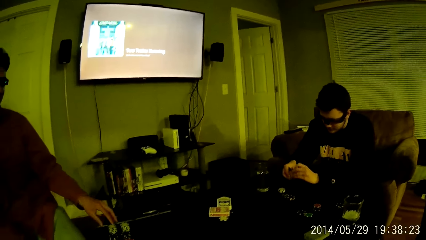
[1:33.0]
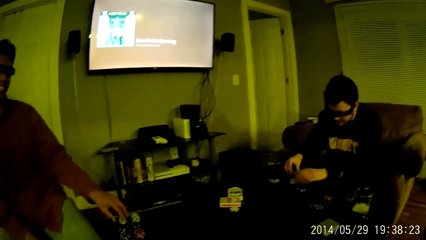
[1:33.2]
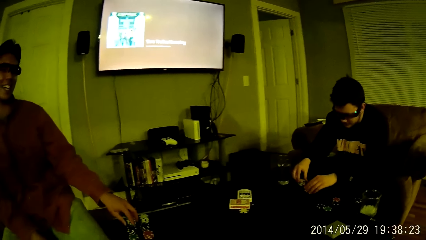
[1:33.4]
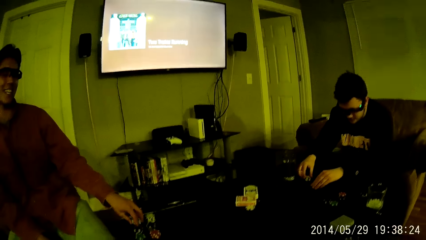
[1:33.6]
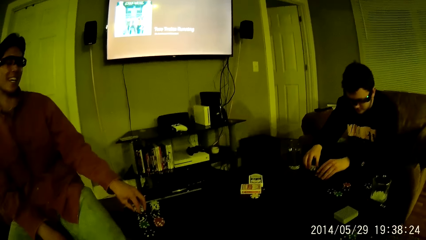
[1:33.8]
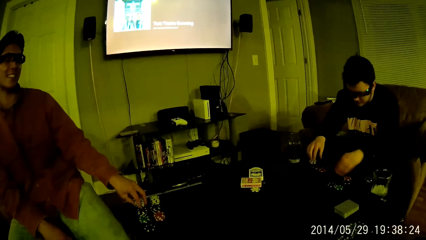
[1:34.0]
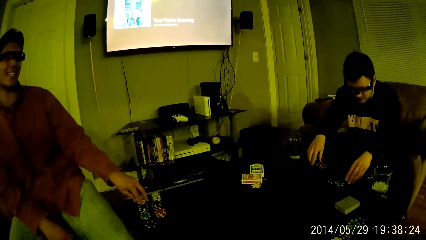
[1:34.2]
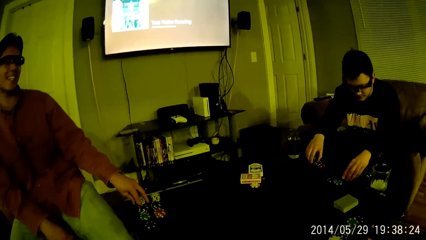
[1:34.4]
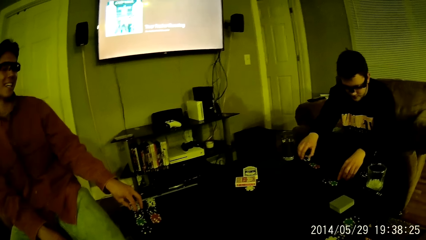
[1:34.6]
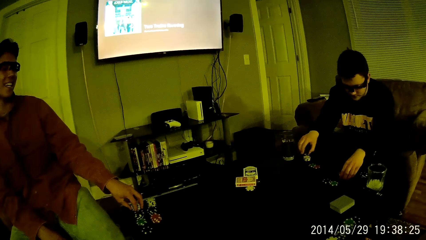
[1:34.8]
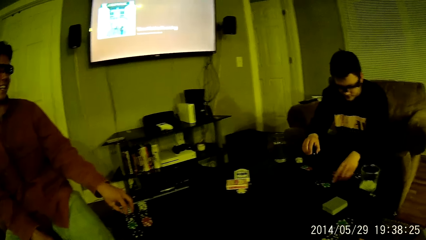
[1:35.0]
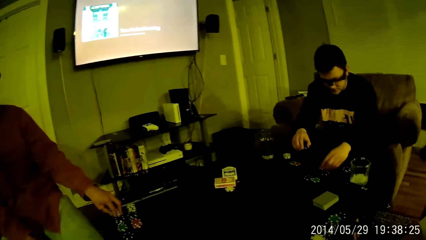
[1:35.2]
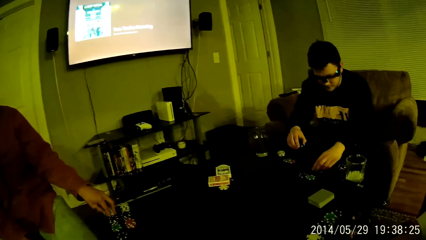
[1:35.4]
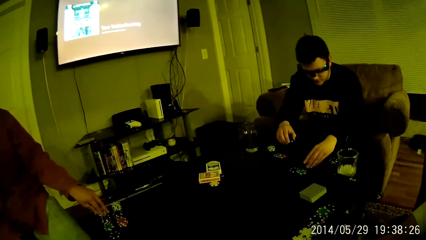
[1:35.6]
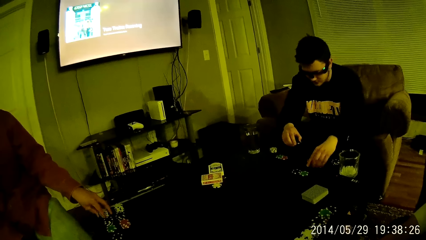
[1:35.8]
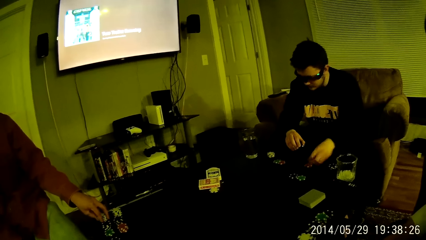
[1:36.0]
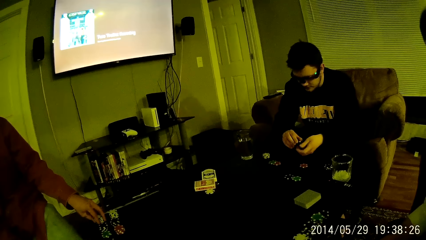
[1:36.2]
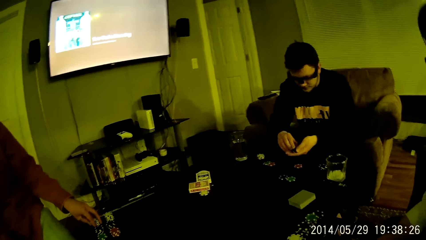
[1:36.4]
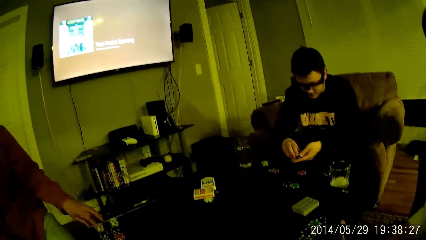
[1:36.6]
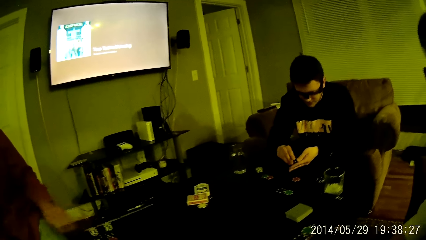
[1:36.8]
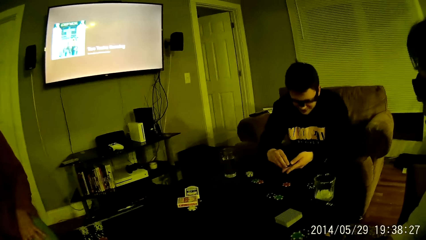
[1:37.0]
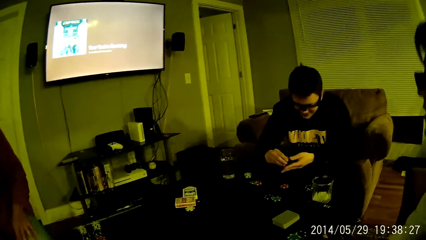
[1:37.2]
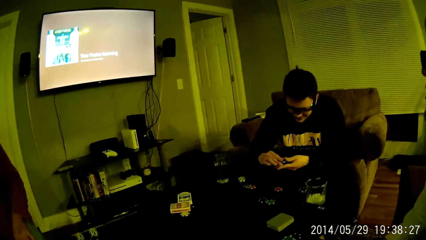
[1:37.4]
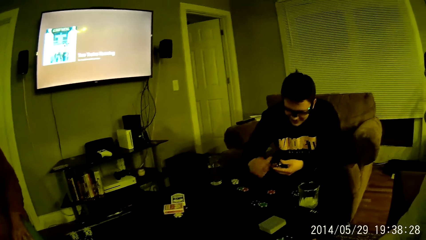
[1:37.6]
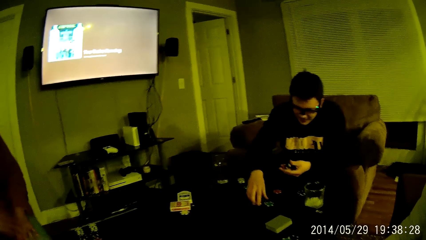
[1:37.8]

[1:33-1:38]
A man touches casino coins.

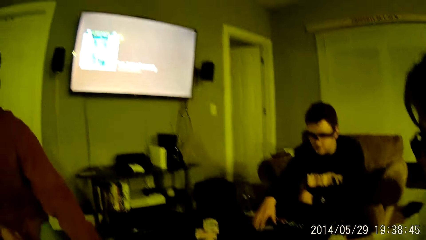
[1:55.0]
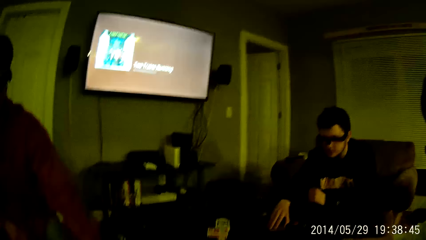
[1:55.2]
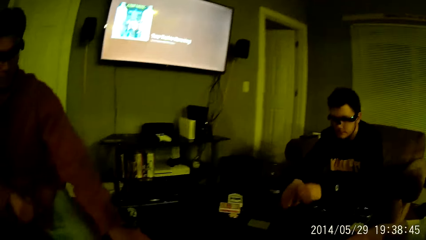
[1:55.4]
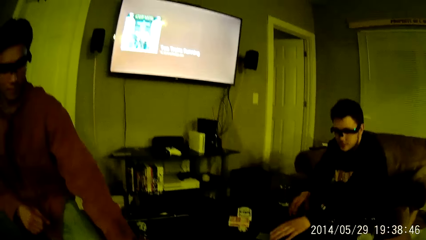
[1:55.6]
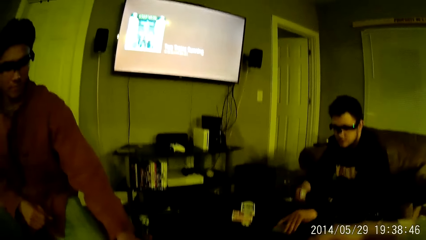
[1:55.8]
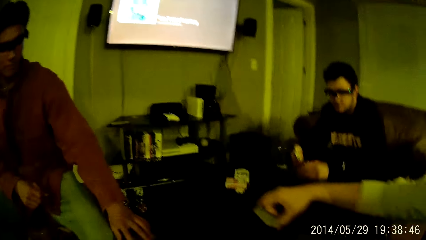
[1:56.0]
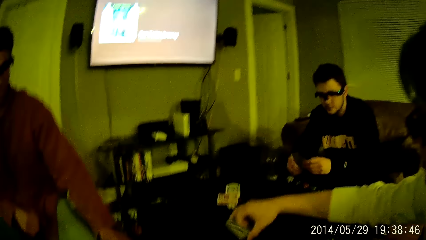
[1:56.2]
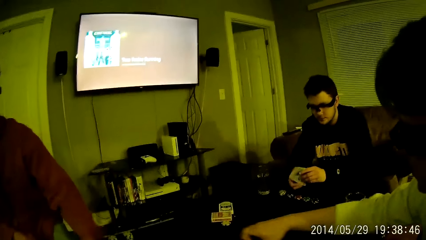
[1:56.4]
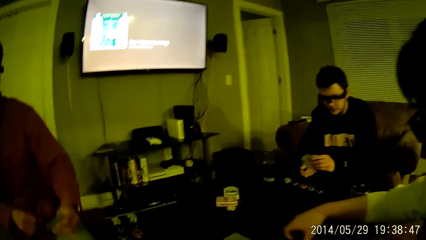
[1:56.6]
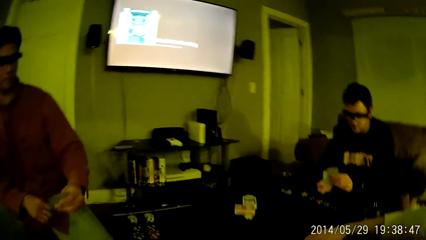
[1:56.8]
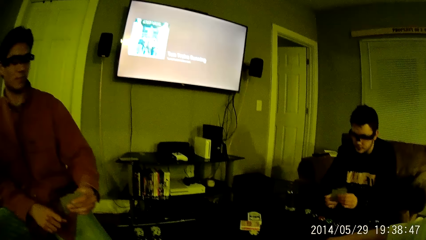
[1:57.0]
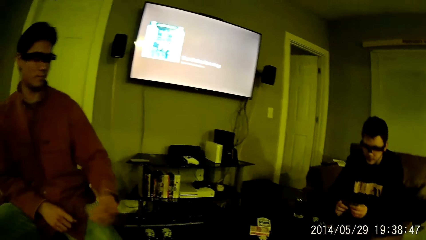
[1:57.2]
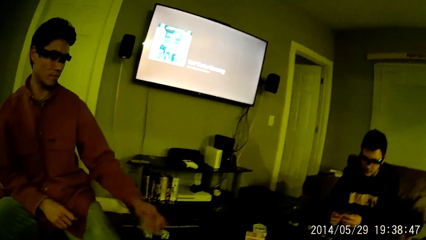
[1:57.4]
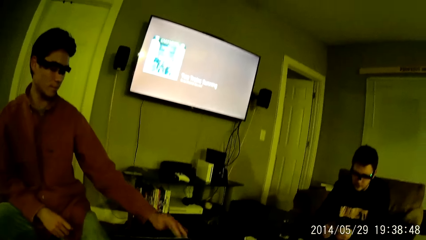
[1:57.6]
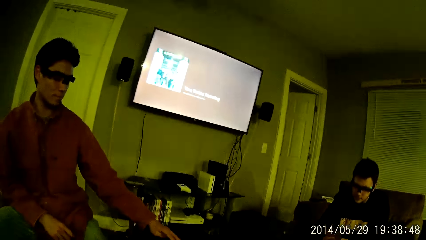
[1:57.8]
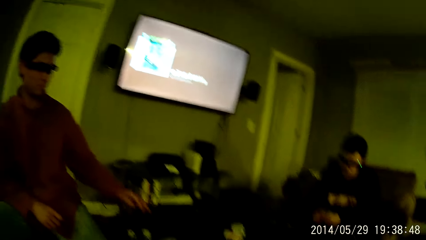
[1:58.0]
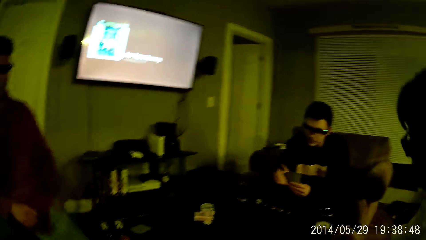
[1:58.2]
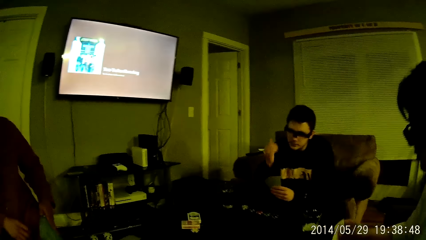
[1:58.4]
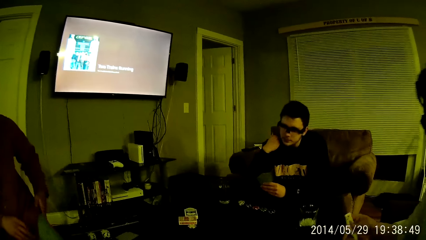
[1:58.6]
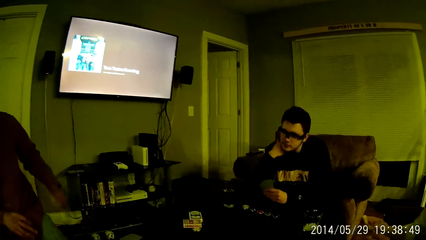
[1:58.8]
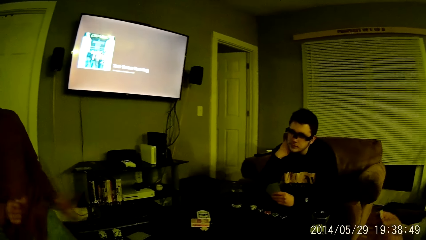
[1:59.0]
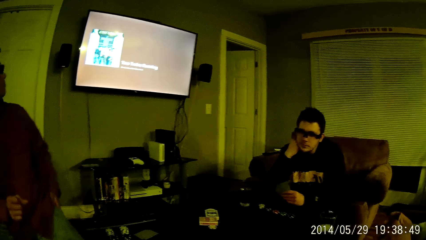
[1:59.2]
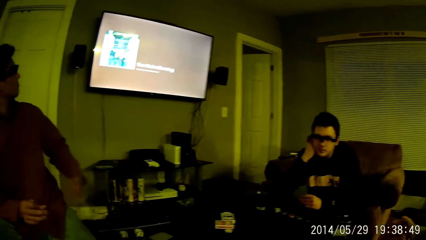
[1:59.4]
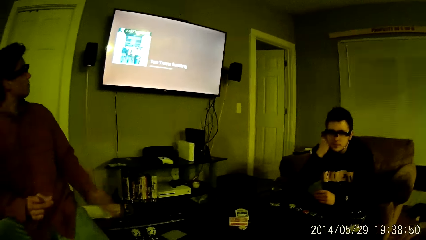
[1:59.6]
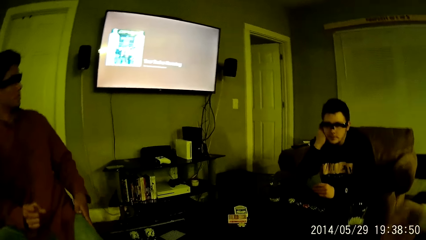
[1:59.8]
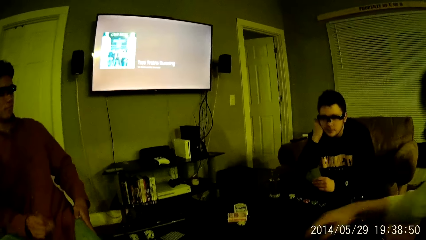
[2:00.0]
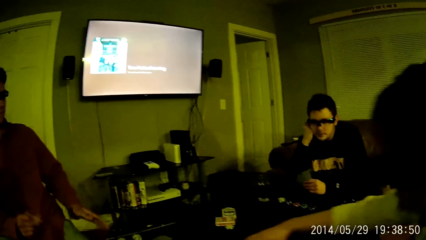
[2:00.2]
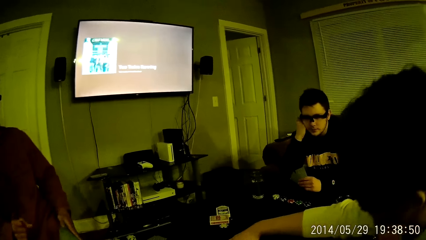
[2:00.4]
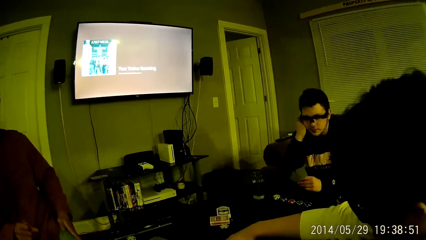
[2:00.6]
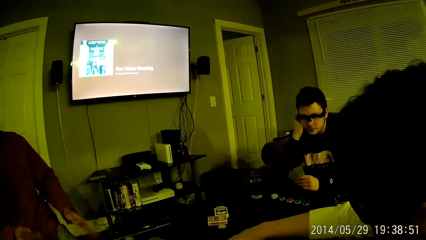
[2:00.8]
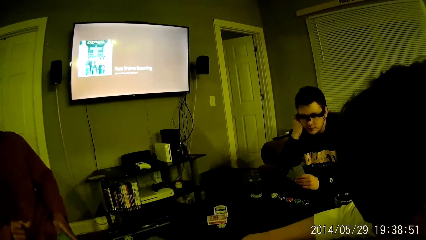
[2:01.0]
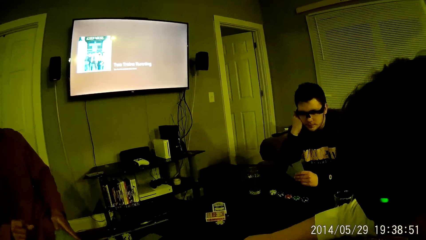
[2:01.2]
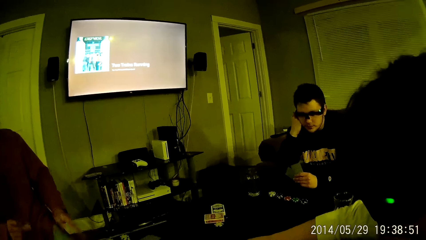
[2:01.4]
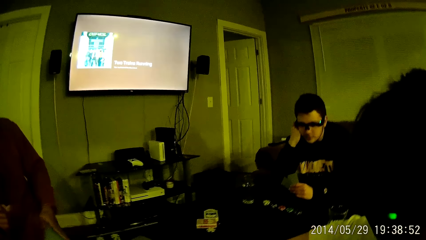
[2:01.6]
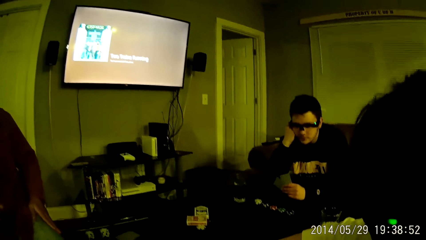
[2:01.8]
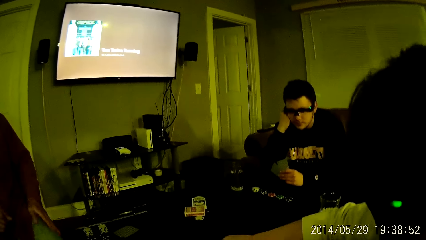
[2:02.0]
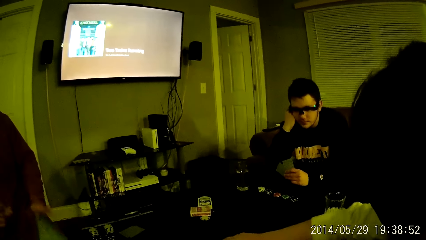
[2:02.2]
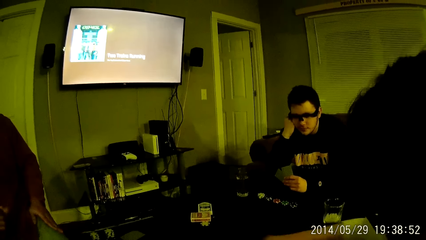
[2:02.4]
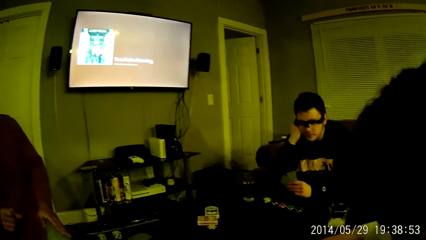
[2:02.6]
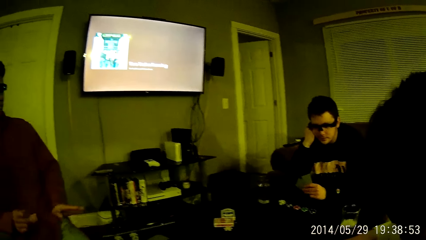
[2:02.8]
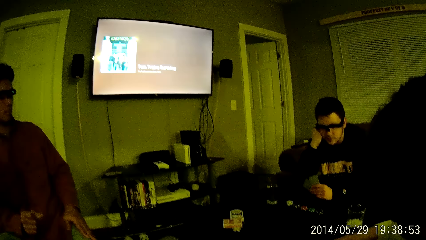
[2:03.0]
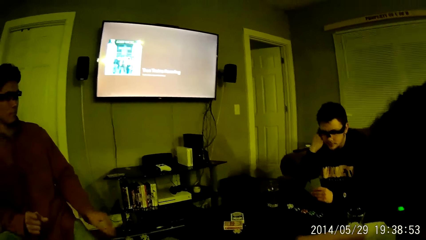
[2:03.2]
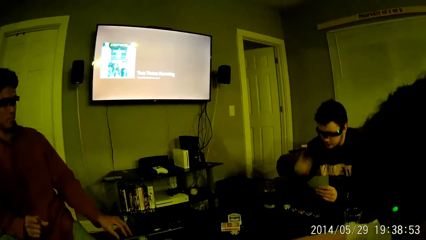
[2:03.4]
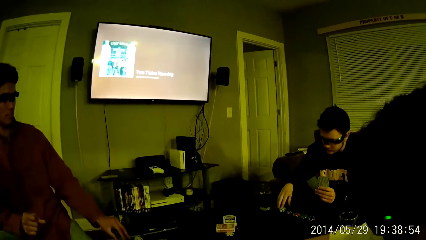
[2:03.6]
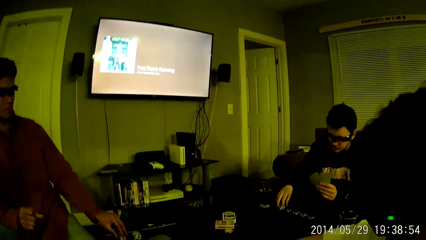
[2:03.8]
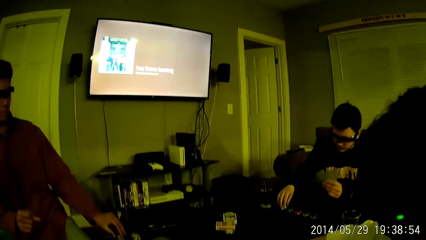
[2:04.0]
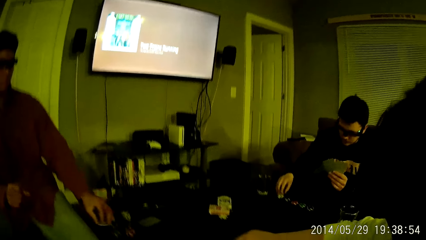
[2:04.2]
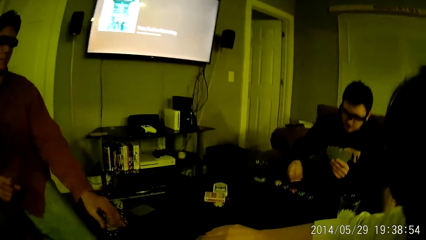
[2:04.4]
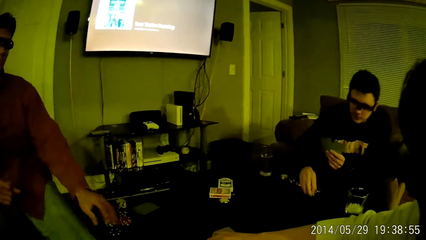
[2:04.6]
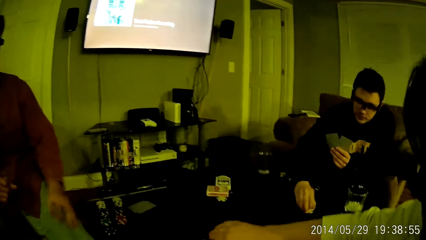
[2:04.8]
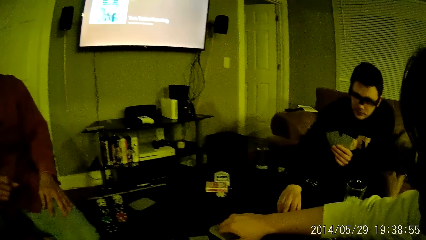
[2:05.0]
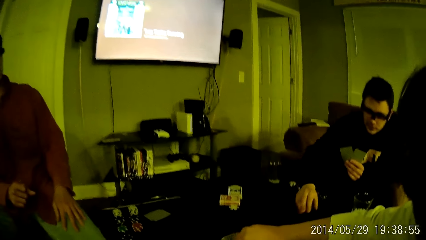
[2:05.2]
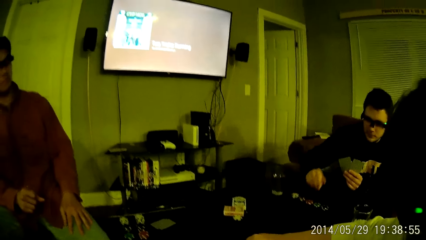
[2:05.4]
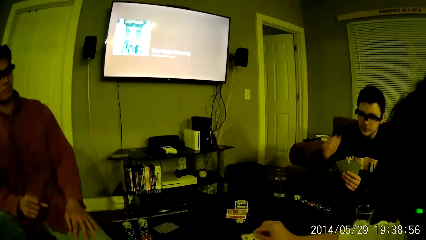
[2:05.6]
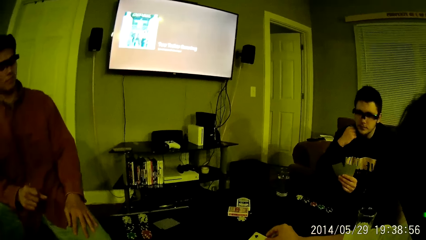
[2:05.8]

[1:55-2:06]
A man picks up a card from the table. Another man picks up a card from the table. A third man puts cards on the table. The second man drops the card on the table with his left hand. The first man puts a card on the table and taps his leg. The second man puts his hand on his chin. The third man picks up casino coins. The second man picks up a coin from the table with his left hand. The first man picks up a coin from the table with his right hand. The second man passes the coin to the third man with his left hand. The first man passes the coin to the third man with his right hand. The third man opens cards on the table with his right hand.
